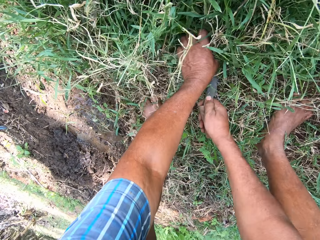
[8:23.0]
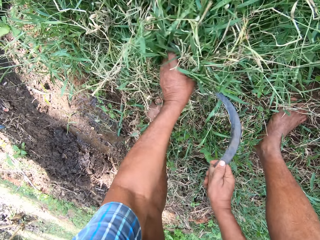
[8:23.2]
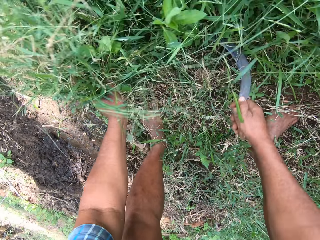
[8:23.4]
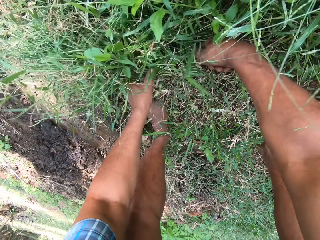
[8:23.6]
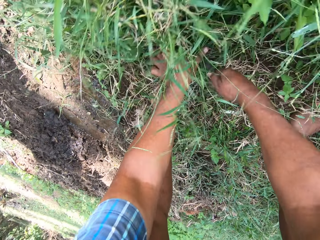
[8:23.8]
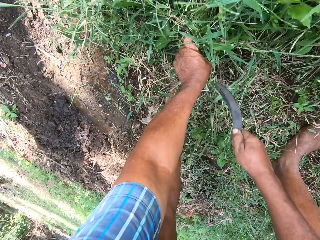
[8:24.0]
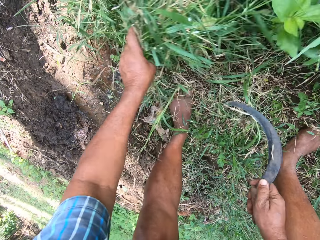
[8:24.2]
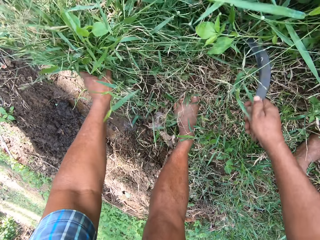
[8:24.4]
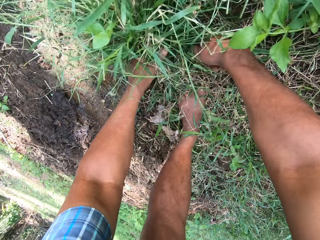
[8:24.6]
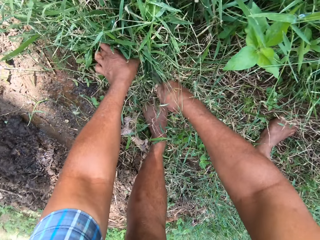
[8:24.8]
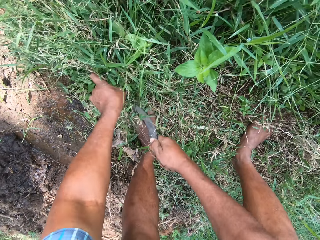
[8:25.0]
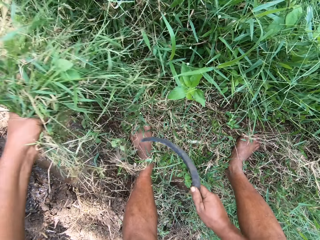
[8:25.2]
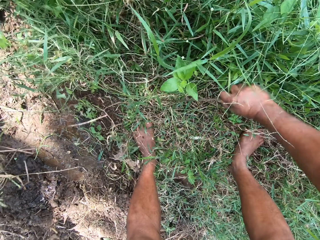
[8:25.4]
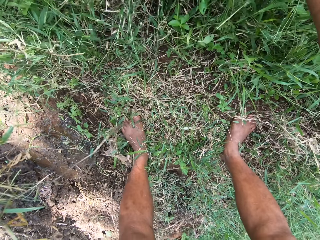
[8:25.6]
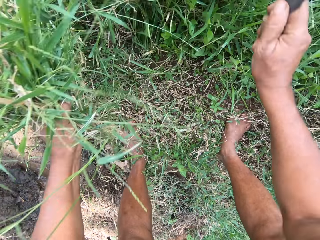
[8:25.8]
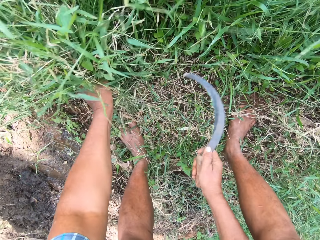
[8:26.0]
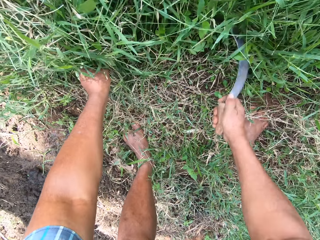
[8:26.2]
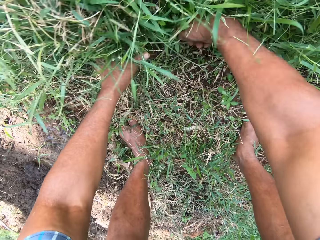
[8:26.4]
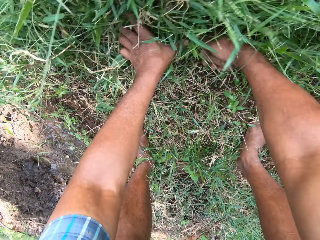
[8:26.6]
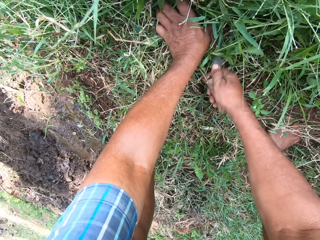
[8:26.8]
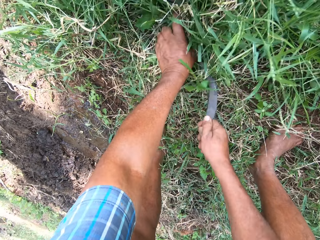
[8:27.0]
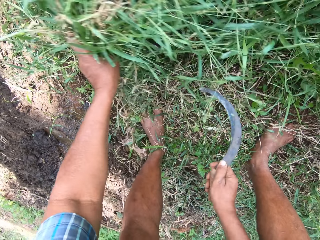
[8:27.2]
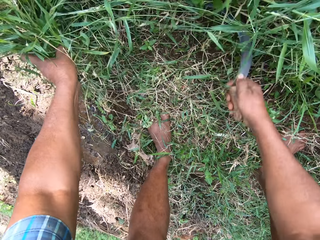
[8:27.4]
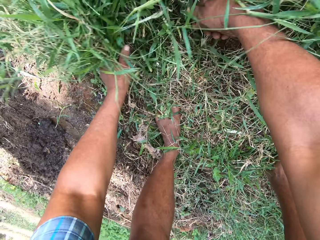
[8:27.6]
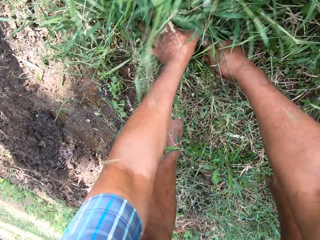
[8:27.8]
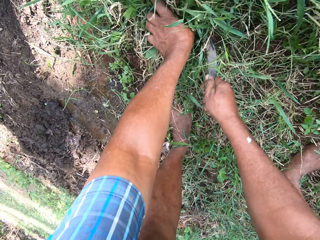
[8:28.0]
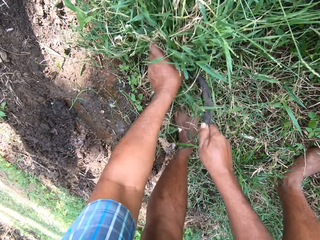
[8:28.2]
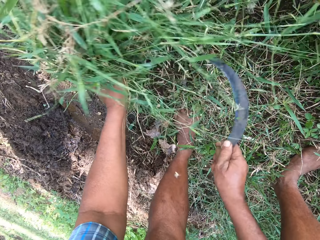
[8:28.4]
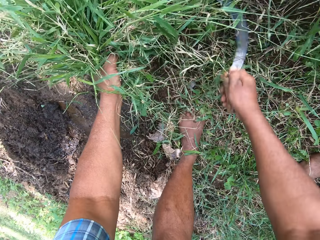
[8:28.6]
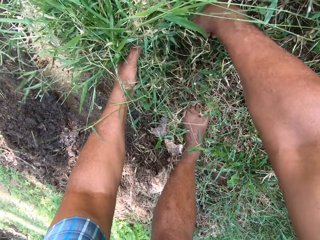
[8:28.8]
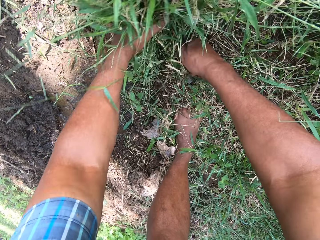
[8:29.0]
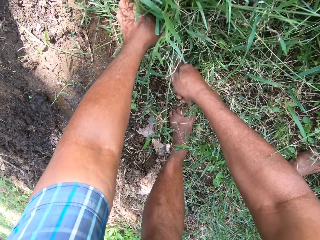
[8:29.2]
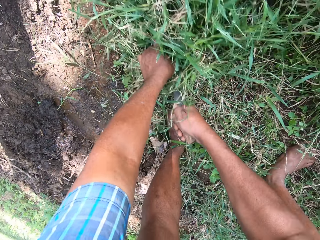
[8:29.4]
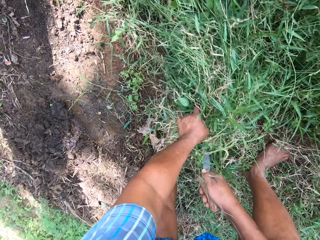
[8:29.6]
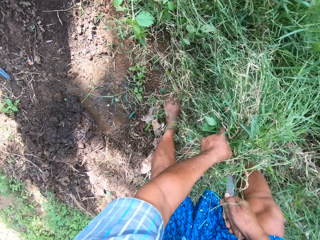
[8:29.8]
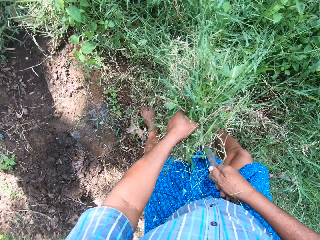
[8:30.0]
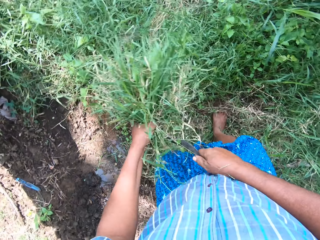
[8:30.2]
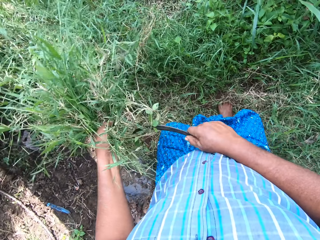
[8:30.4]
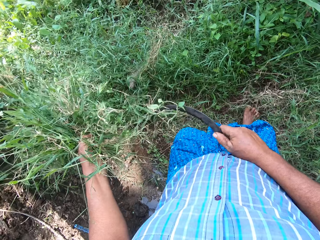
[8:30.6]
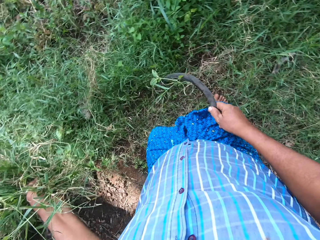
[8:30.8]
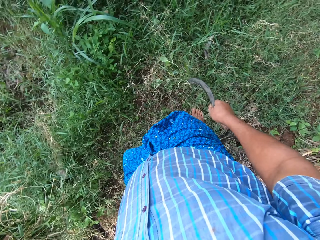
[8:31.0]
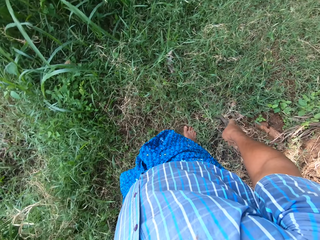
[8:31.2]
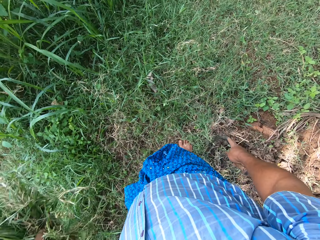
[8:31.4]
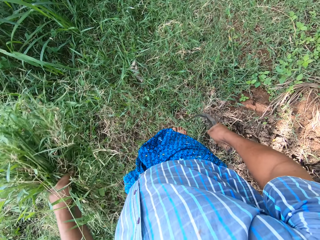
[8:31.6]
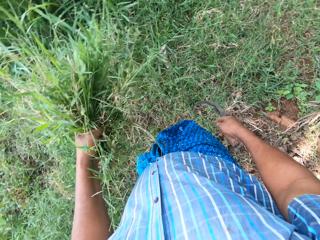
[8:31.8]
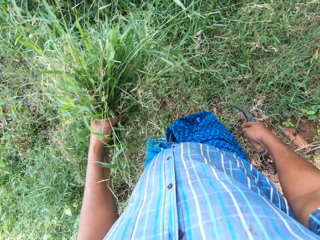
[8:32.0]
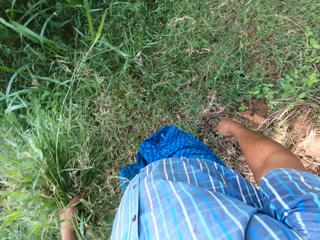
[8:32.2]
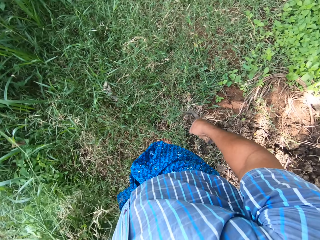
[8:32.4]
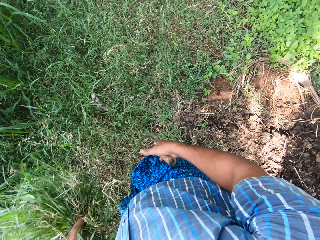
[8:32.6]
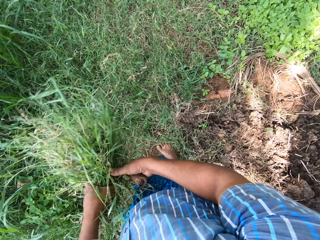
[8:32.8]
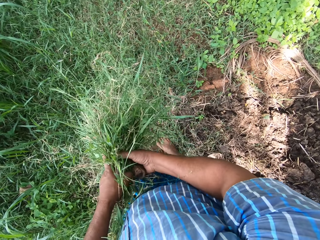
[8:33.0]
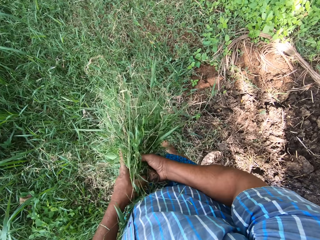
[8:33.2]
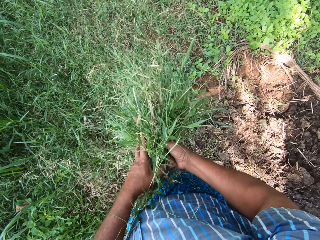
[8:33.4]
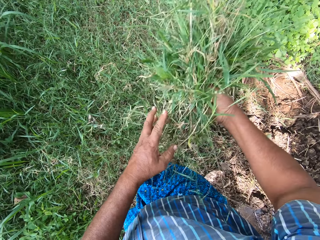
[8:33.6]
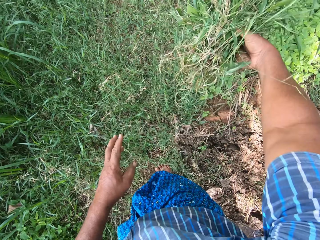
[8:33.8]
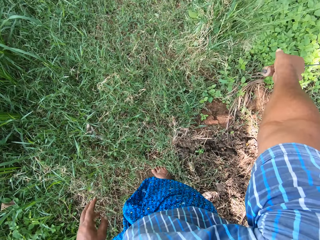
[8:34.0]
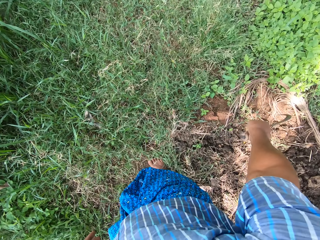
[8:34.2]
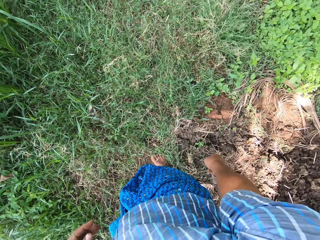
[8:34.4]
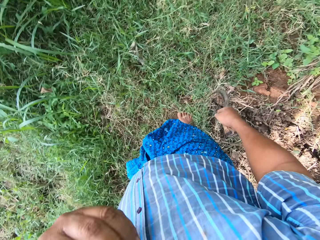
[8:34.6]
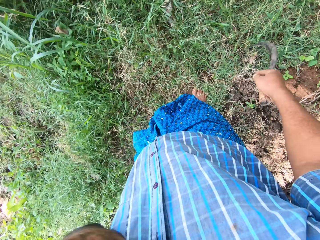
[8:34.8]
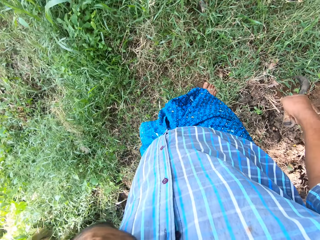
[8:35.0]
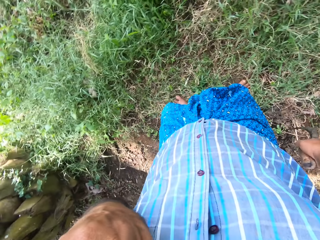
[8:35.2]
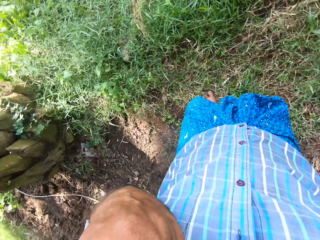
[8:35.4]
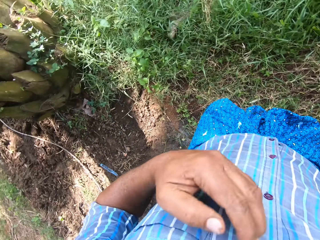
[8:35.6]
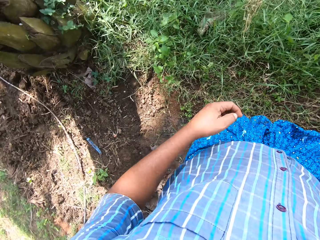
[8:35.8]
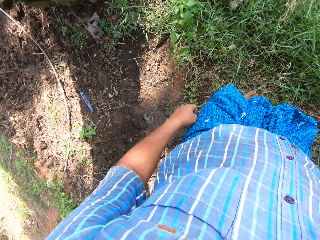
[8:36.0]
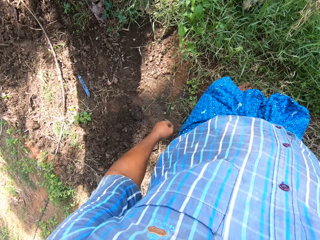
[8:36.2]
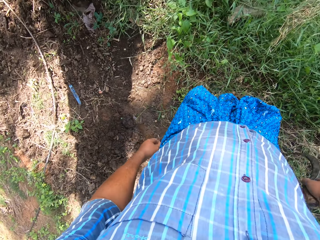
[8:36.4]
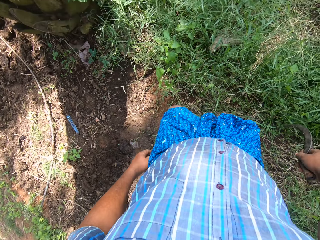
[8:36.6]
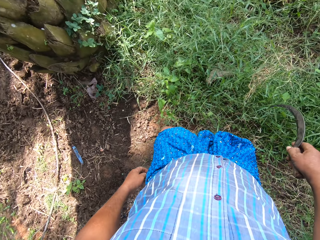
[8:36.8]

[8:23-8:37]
The camera wearer stands. He passes the grasses to his right hand. He throws the grasses on the ground with his right hand. He moves slightly to the left.

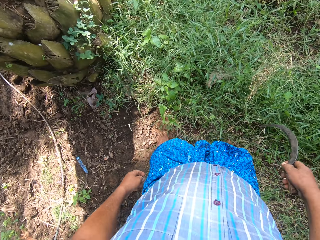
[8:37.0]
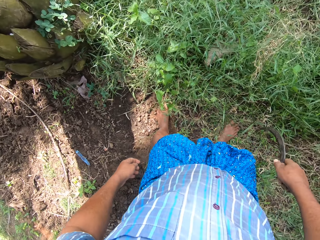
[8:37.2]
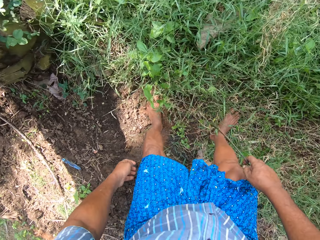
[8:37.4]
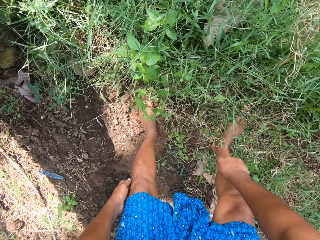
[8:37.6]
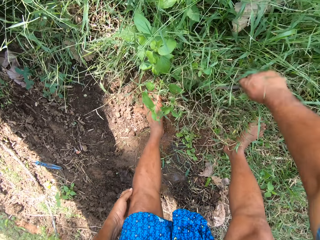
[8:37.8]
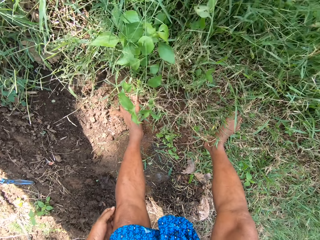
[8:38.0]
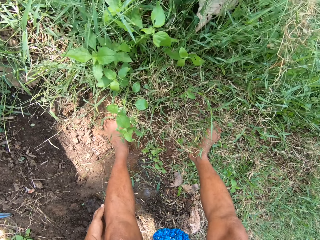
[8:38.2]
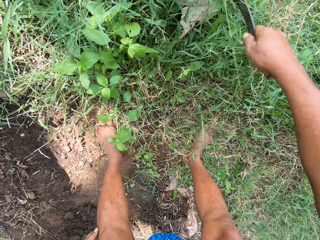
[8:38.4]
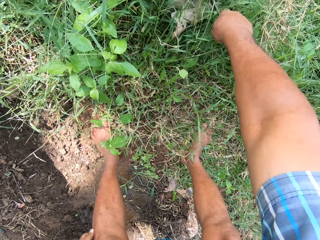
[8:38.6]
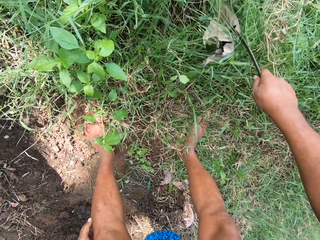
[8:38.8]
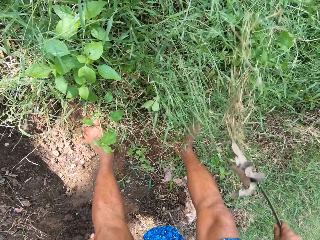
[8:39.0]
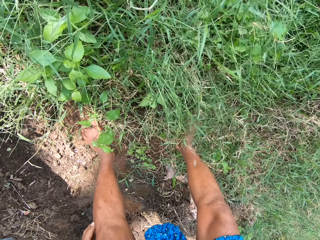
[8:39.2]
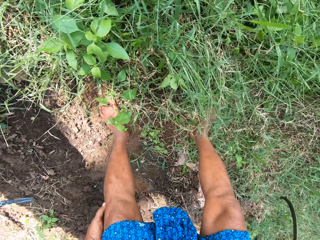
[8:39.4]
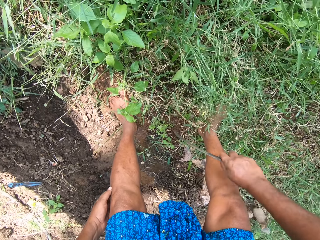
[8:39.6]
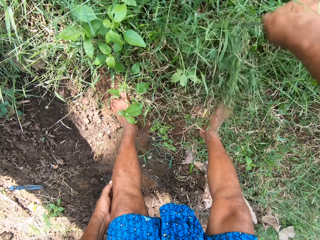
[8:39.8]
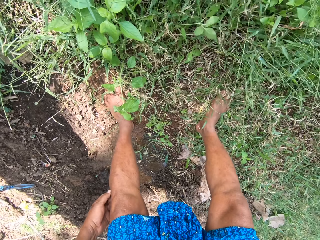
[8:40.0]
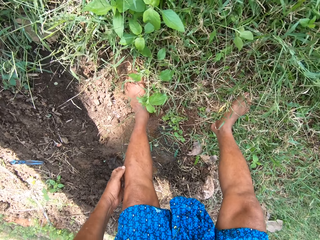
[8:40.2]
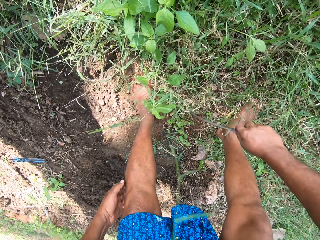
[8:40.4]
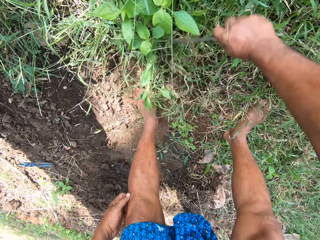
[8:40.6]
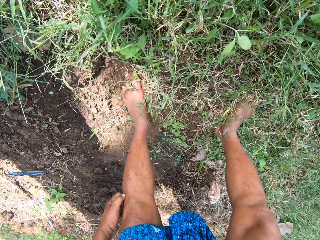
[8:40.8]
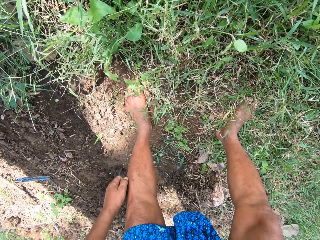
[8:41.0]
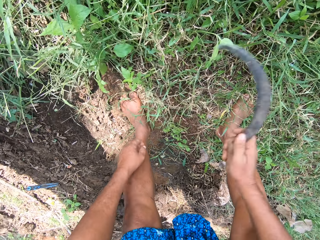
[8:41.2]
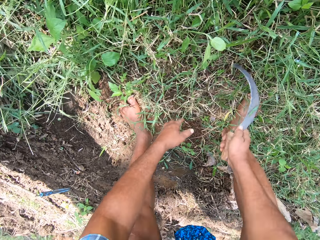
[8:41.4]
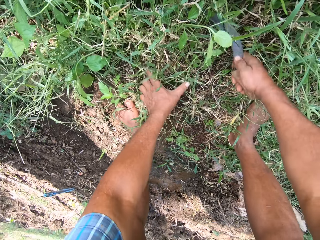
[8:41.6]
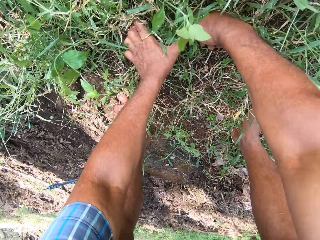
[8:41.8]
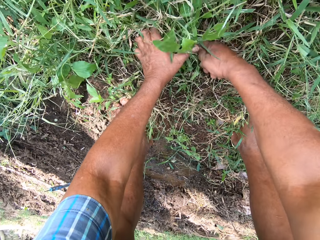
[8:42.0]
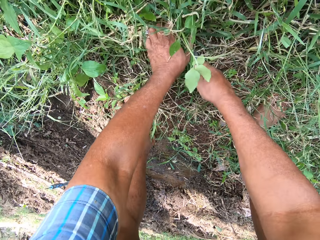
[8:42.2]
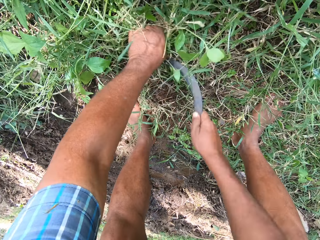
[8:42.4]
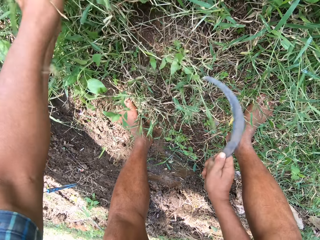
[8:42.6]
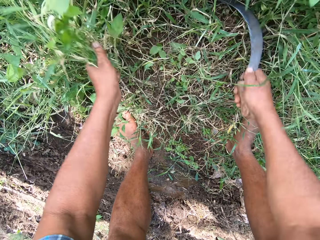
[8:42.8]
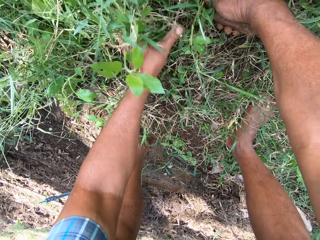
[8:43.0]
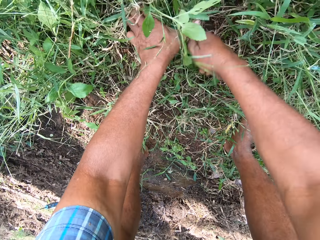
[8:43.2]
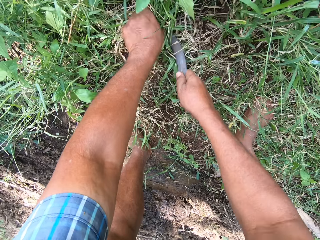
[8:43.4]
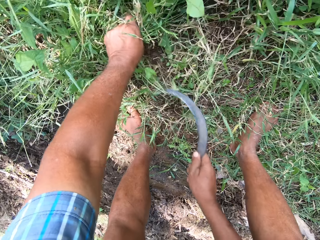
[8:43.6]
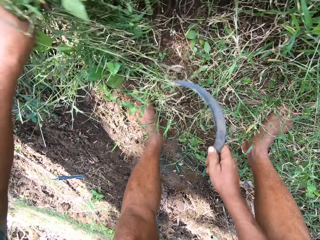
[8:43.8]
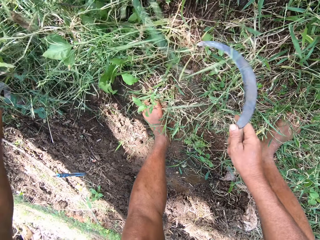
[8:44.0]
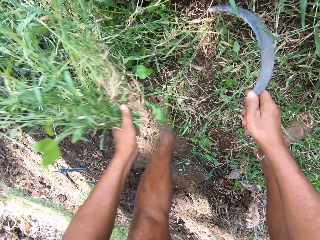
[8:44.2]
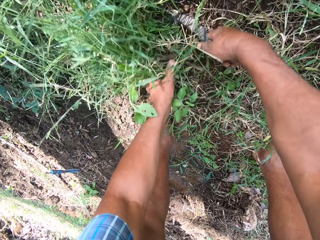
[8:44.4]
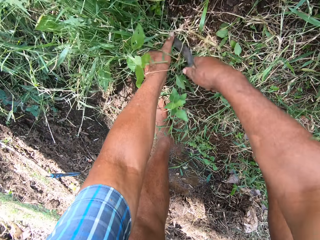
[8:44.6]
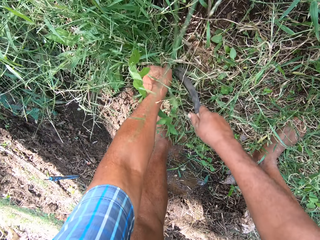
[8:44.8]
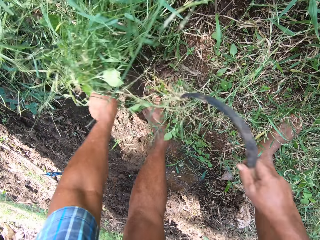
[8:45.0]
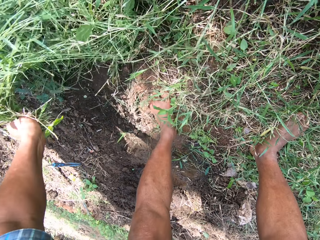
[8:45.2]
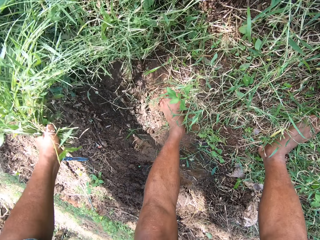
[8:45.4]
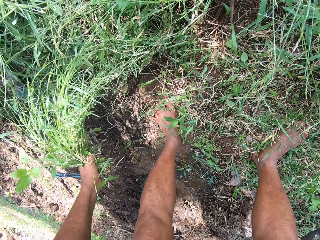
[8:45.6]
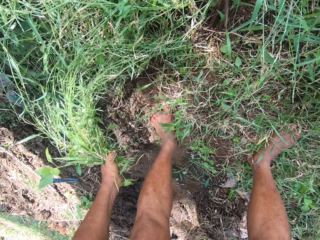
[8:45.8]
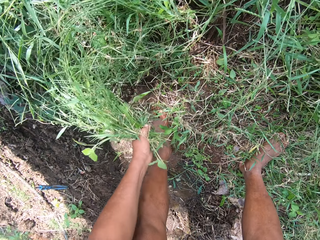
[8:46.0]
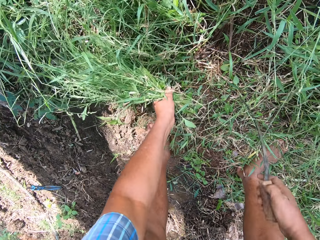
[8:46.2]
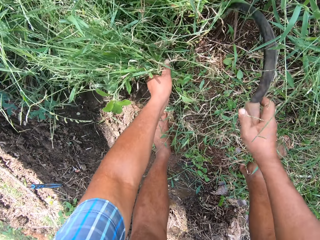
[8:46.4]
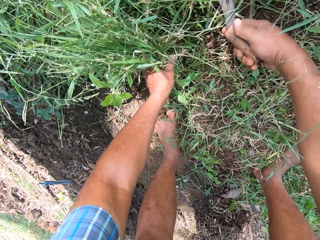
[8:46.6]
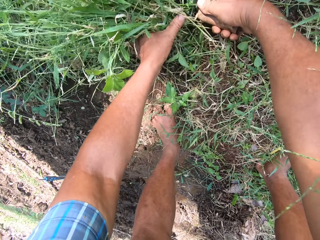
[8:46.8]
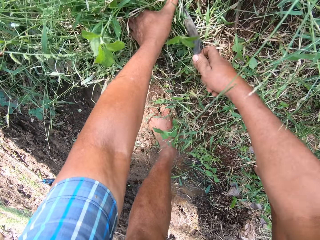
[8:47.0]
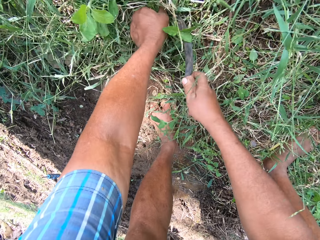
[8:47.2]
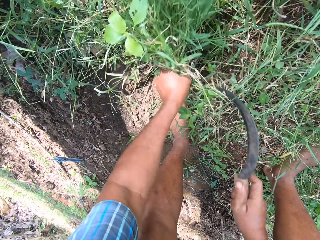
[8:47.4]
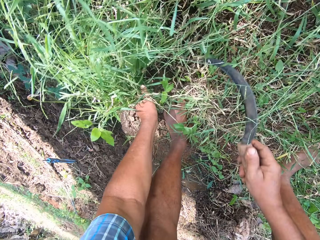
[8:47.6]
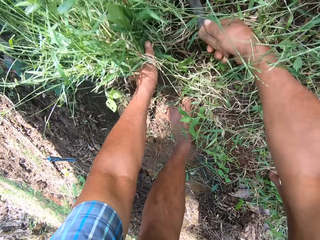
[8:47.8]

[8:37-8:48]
The camera wearer bends. He cuts the grasses with the knife in his right hand. He weeds the grasses with his left hand and the knife in his right hand.
